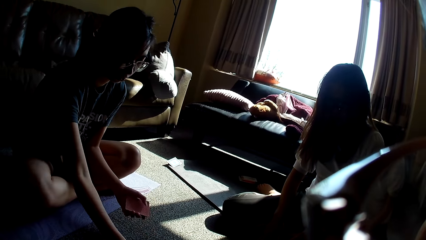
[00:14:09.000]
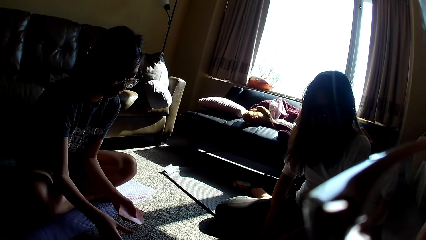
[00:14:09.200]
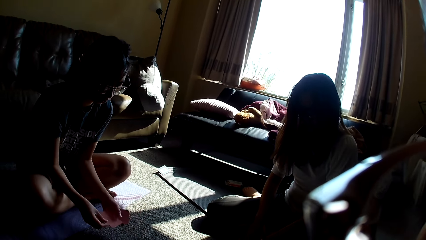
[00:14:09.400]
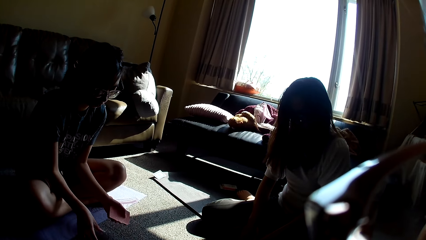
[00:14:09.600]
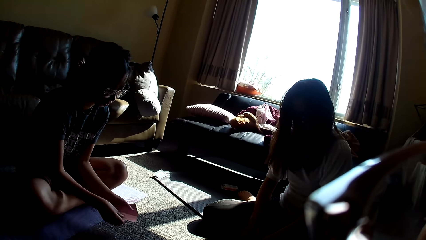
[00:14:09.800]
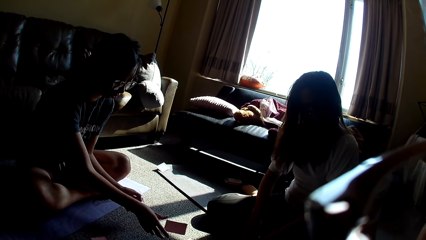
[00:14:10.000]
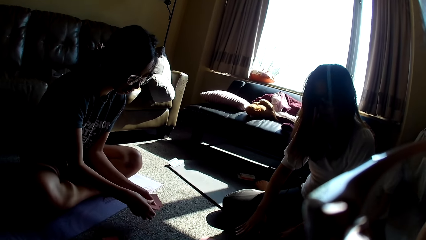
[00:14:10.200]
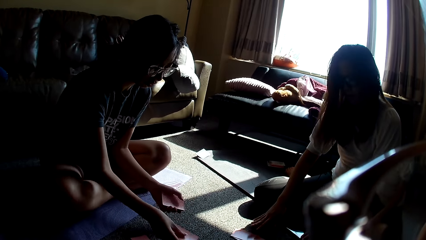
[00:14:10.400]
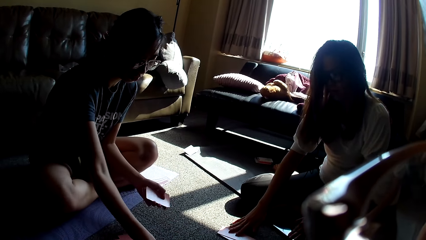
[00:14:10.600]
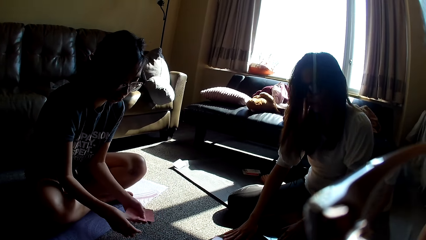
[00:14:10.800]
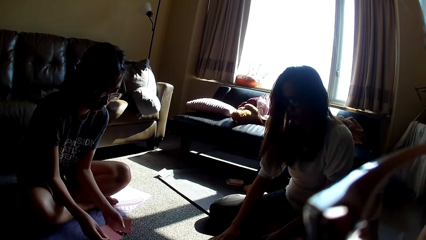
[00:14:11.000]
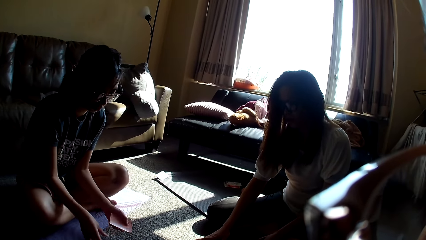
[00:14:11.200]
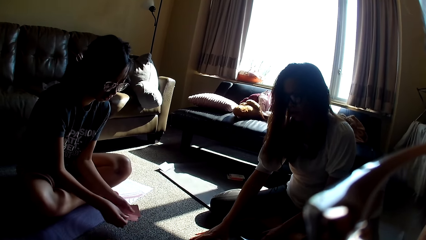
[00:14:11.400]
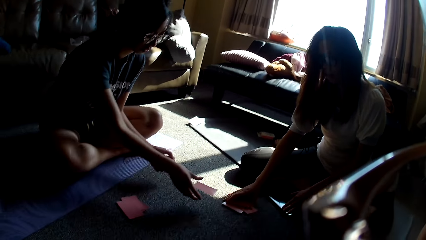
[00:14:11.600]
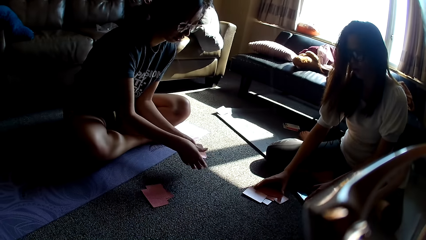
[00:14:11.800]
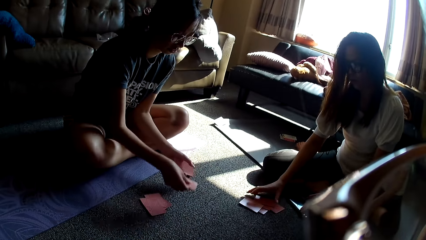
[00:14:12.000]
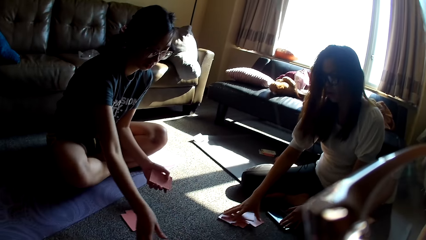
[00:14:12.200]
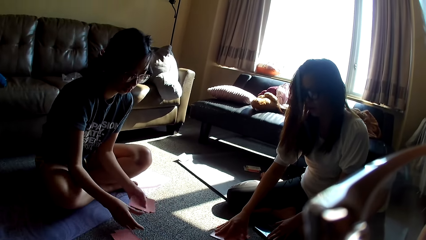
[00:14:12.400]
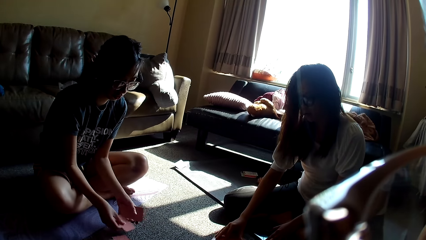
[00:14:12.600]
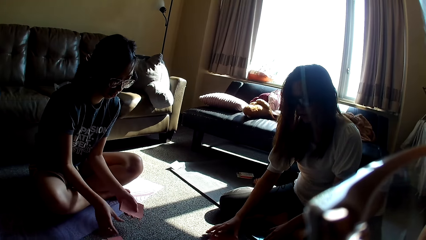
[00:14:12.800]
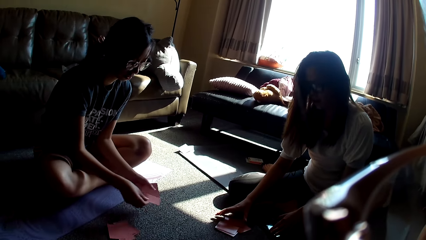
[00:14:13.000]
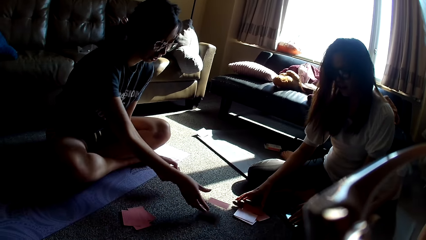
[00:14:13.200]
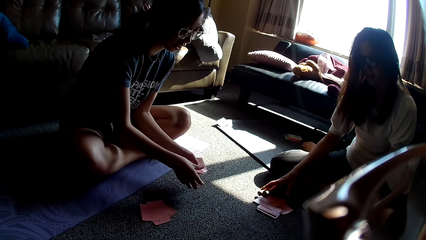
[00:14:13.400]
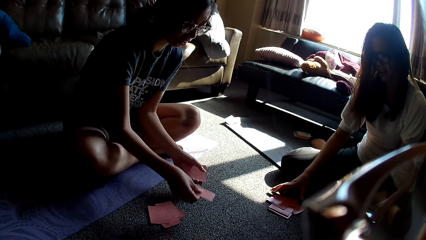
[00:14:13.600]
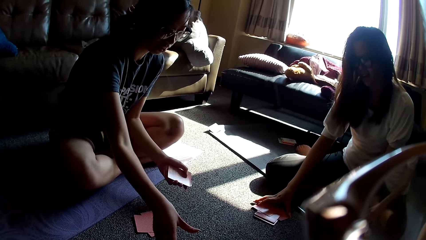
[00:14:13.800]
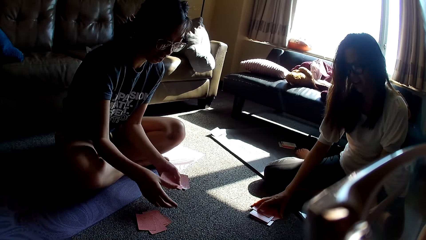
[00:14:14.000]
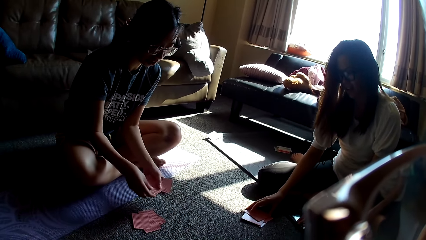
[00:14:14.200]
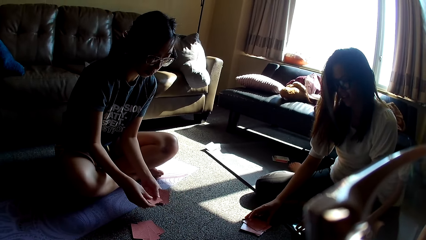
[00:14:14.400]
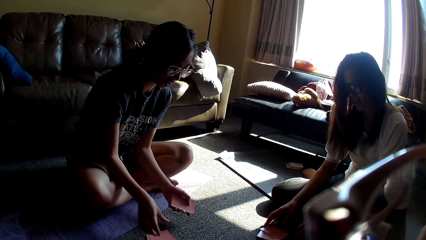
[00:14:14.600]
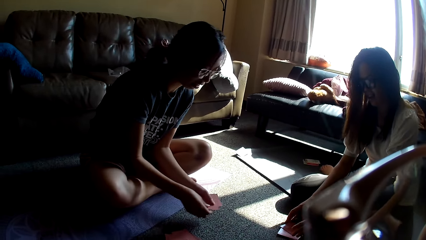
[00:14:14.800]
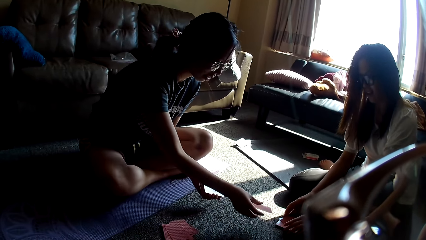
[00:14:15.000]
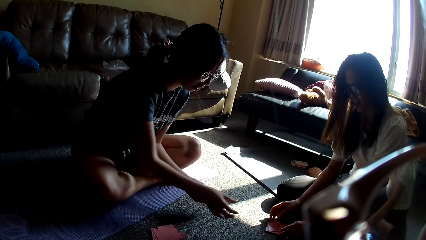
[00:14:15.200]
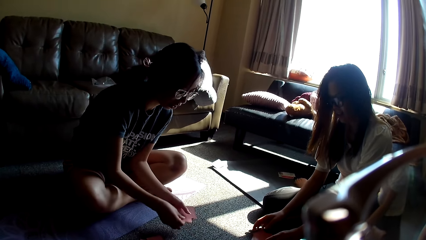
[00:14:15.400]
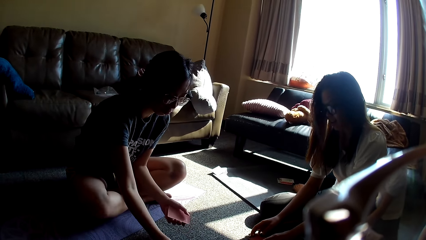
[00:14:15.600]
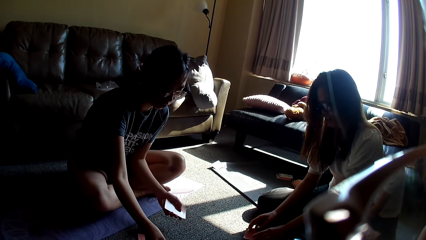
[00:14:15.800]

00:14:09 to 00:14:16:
A person sorts the cards.

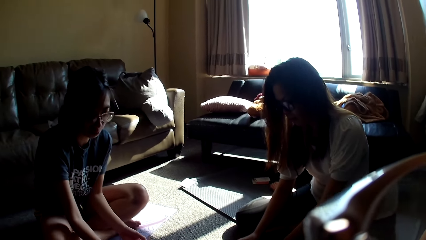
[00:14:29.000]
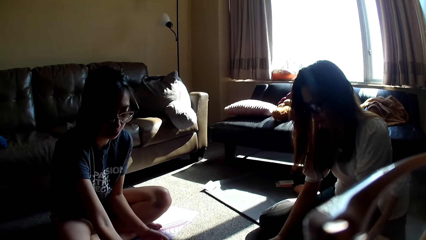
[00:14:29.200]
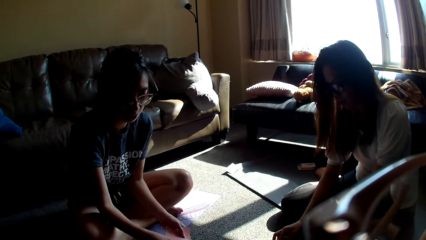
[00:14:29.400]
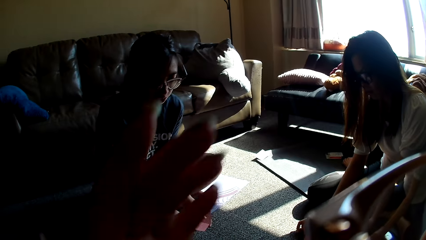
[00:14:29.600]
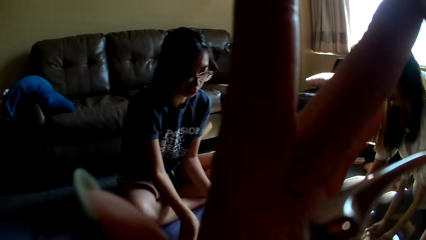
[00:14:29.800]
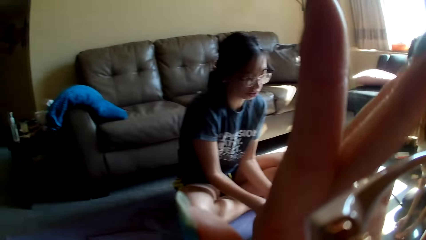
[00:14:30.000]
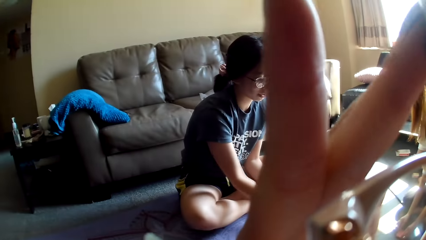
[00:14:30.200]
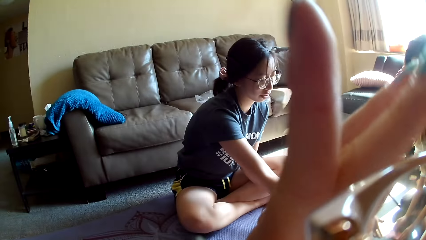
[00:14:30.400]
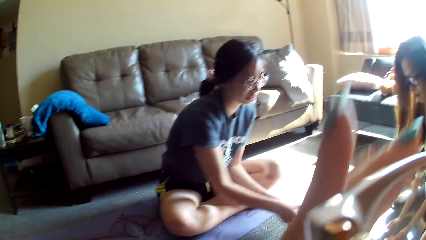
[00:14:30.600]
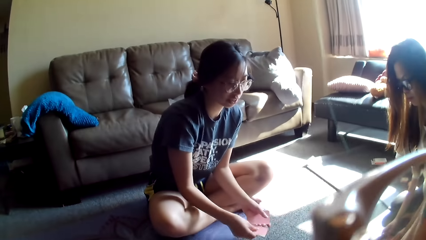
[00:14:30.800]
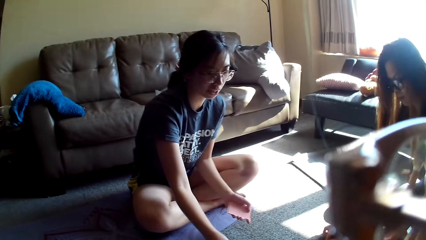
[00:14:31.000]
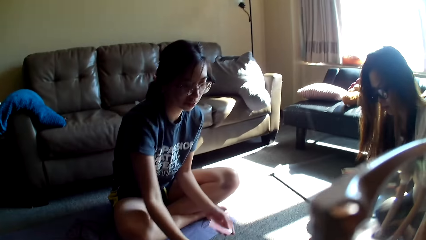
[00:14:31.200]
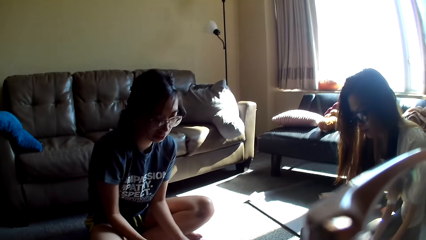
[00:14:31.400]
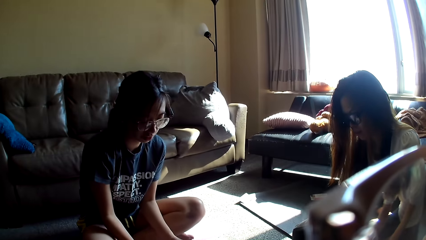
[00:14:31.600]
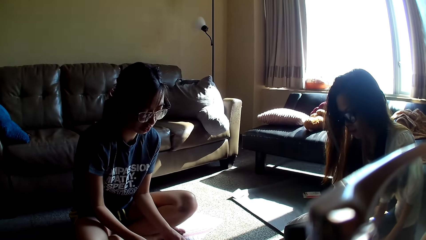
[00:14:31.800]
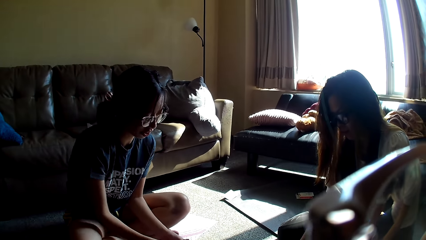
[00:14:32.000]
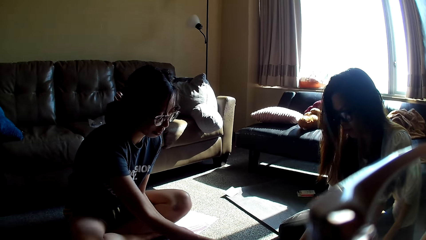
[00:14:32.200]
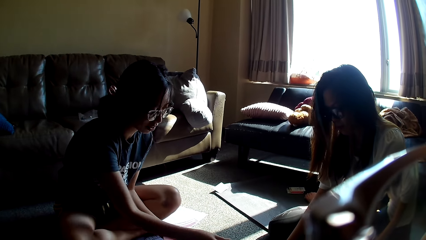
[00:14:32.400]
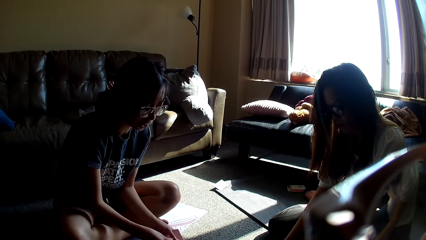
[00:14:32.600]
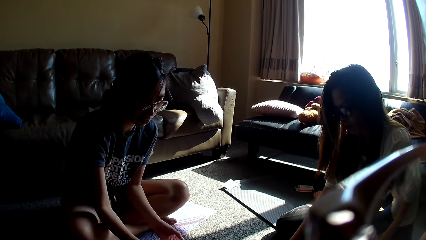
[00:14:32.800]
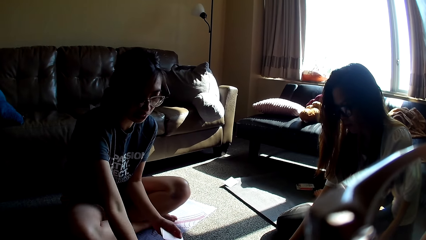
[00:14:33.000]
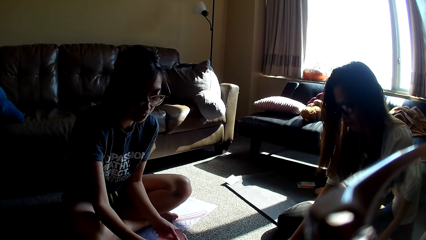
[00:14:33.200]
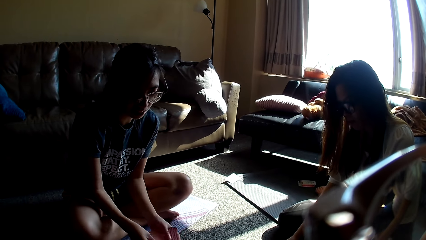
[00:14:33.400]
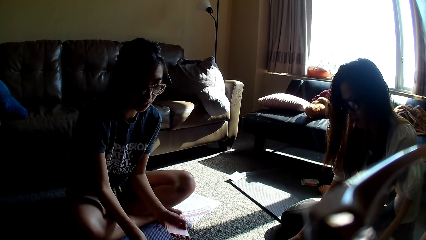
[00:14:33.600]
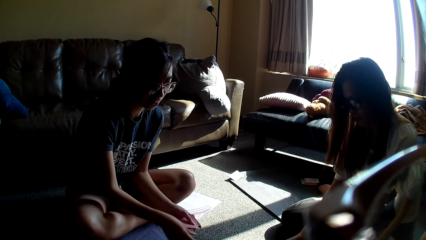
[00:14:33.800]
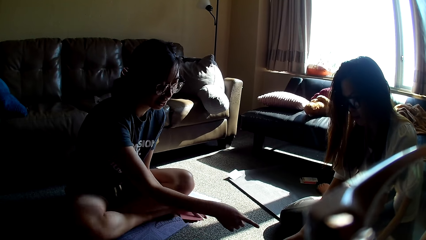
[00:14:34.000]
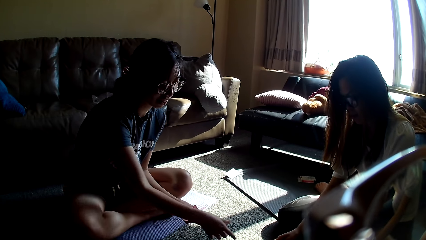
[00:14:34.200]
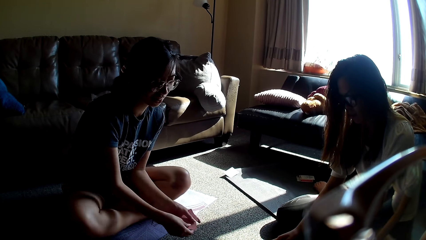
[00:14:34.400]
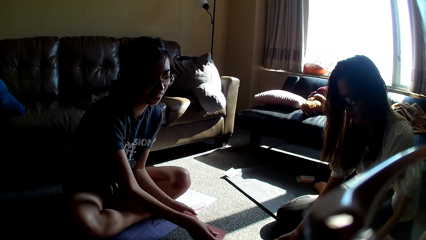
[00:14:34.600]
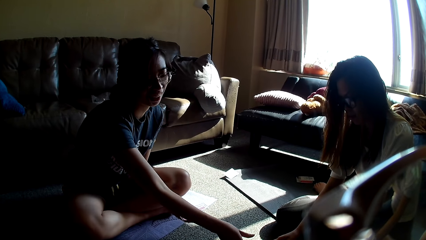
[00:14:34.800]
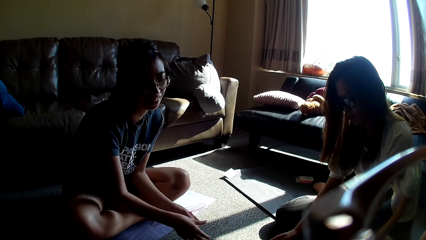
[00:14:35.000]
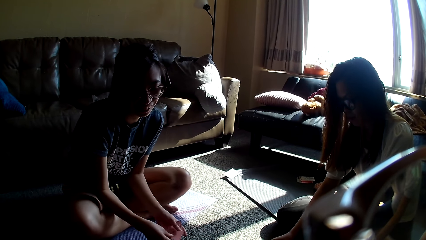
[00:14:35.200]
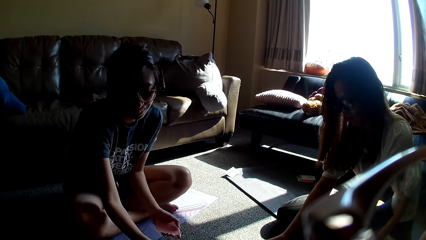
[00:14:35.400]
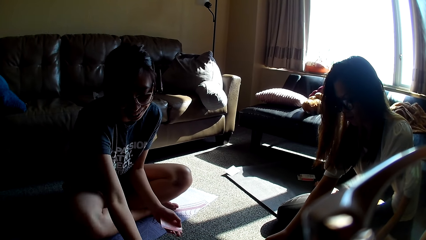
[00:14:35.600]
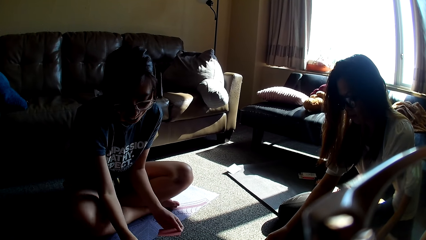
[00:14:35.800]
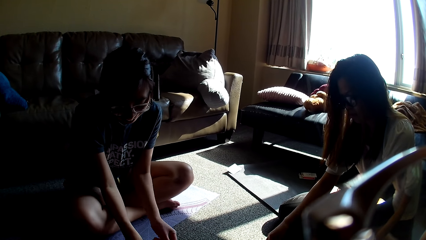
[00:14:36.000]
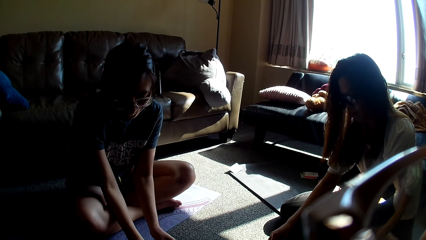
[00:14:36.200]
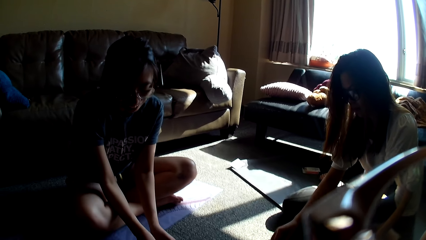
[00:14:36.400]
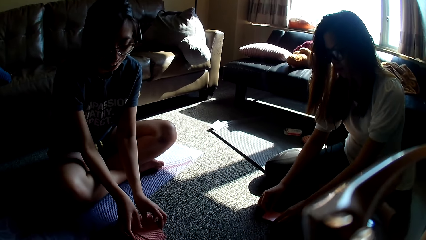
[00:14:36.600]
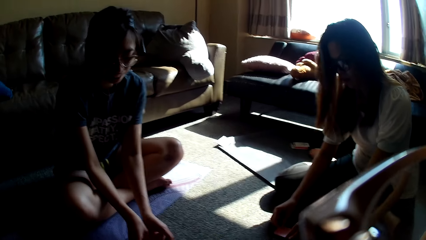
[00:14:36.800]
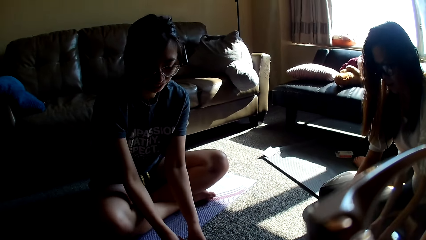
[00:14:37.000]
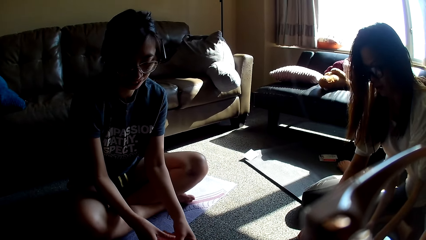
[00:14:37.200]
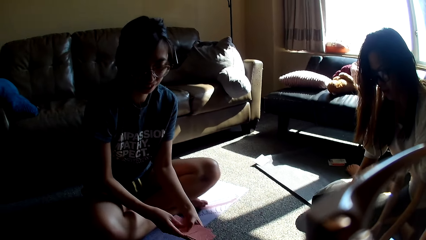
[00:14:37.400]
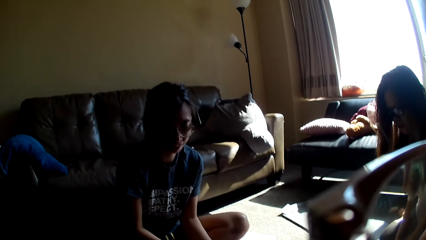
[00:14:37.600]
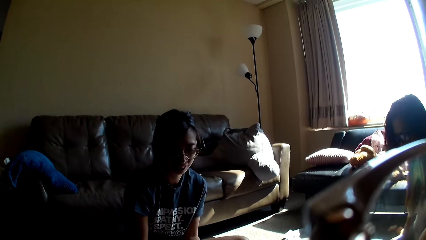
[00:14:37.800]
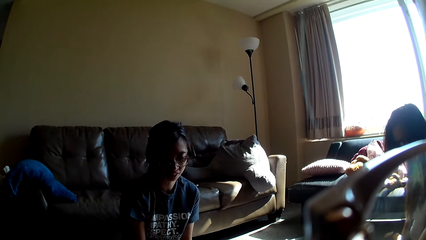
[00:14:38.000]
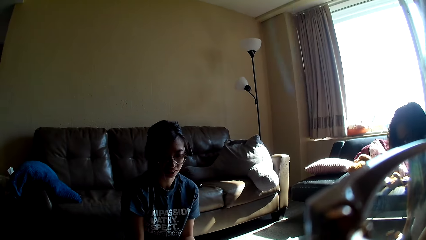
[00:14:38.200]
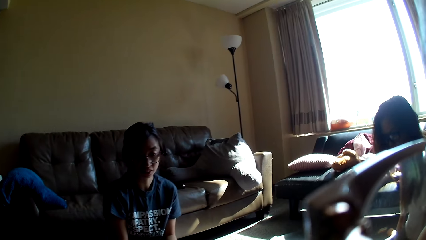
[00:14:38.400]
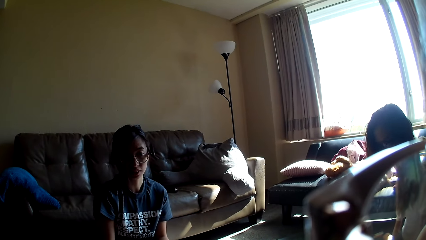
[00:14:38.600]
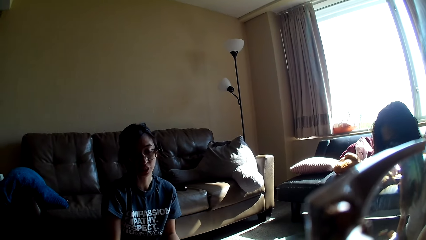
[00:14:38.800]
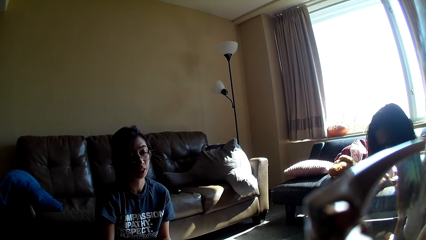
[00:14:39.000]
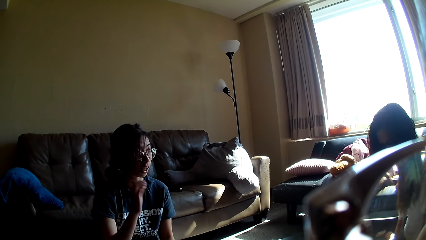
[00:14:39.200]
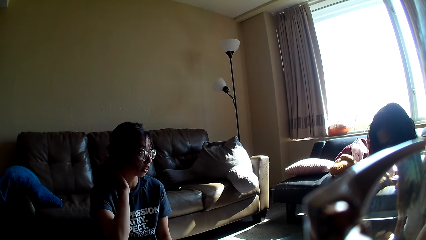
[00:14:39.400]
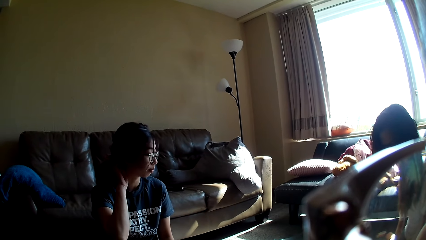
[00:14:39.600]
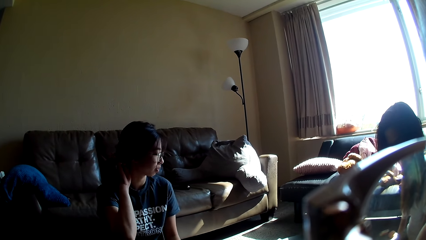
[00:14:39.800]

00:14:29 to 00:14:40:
The camera wearer adjusts the camera. A lady picks up the cards. Another lady picks up the cards.
